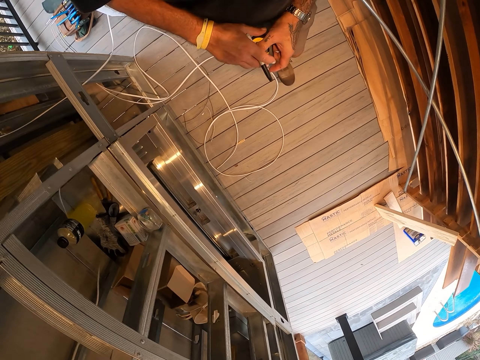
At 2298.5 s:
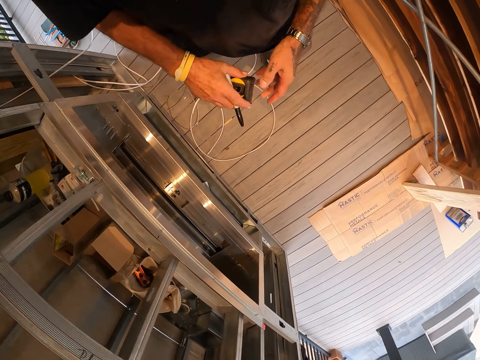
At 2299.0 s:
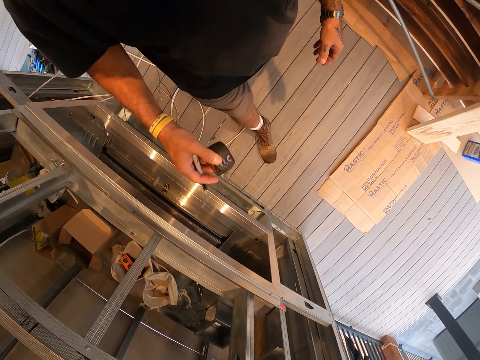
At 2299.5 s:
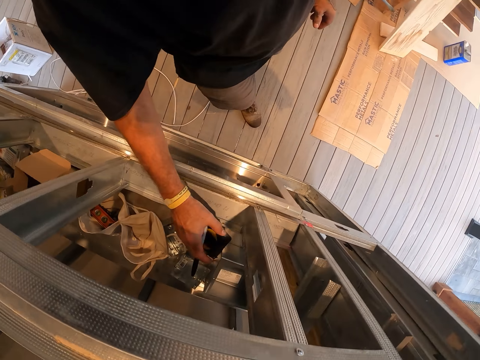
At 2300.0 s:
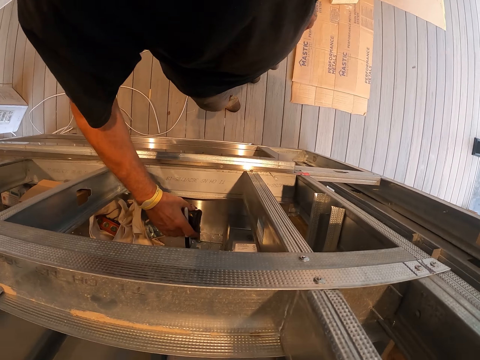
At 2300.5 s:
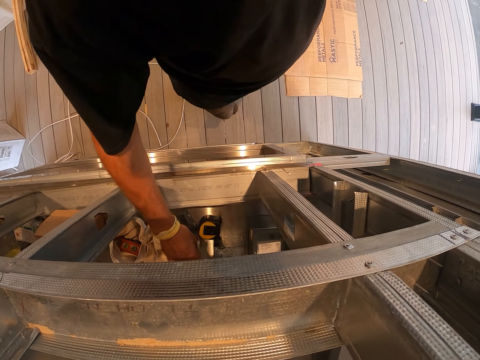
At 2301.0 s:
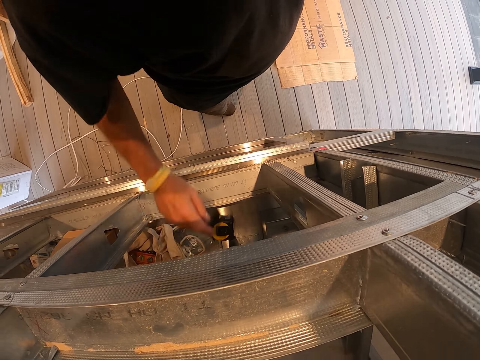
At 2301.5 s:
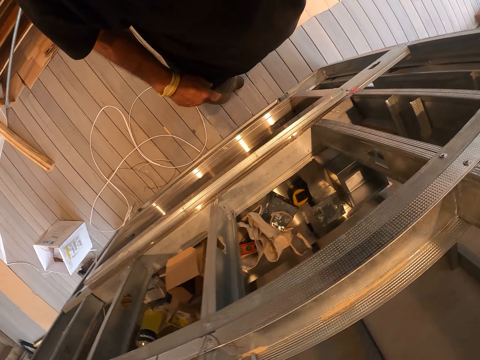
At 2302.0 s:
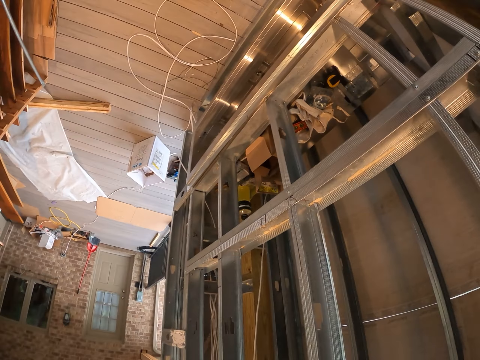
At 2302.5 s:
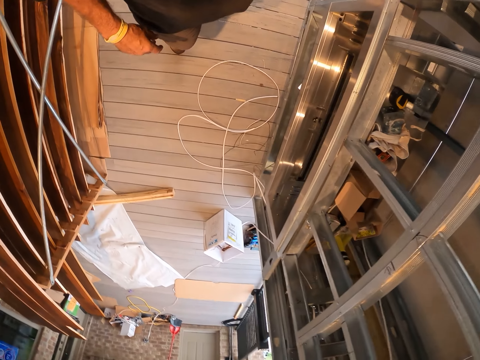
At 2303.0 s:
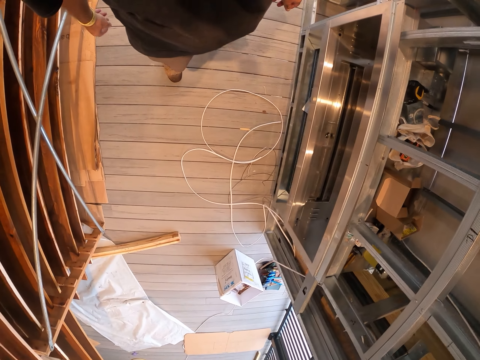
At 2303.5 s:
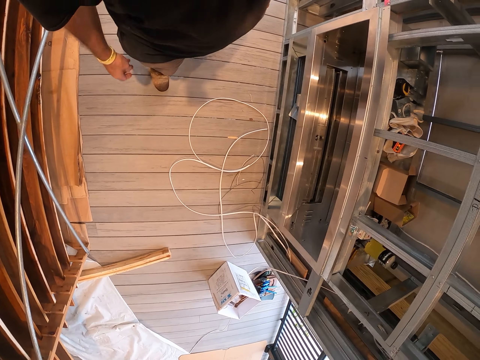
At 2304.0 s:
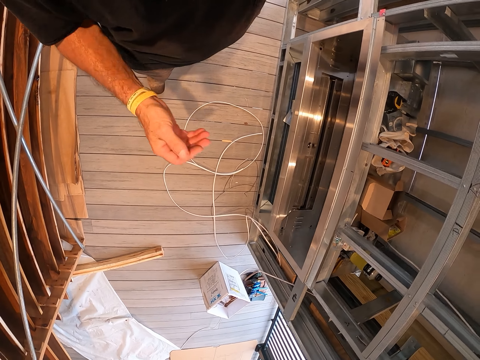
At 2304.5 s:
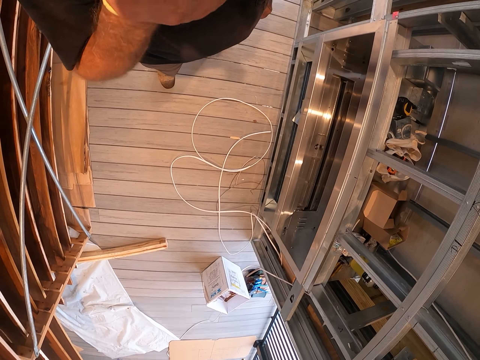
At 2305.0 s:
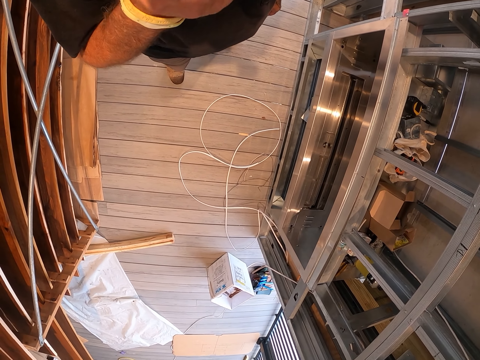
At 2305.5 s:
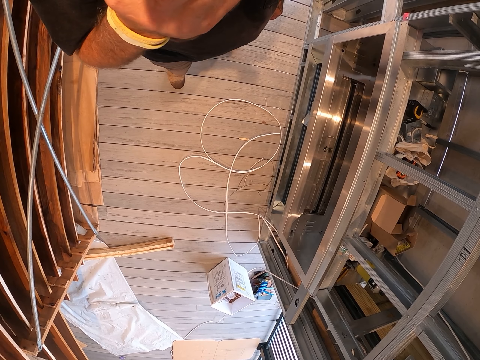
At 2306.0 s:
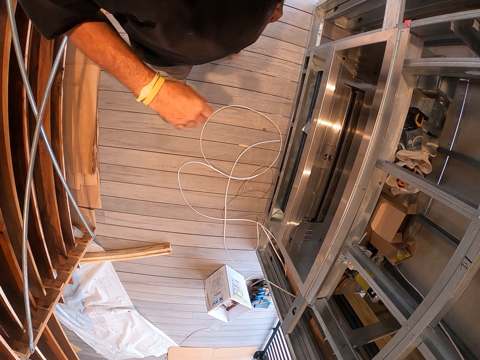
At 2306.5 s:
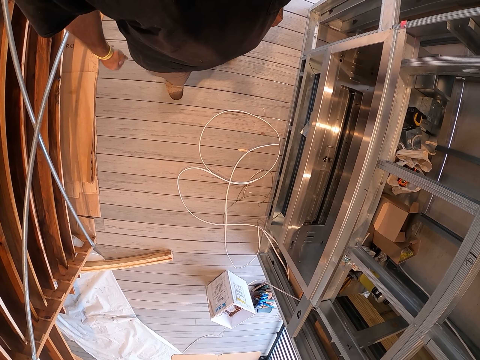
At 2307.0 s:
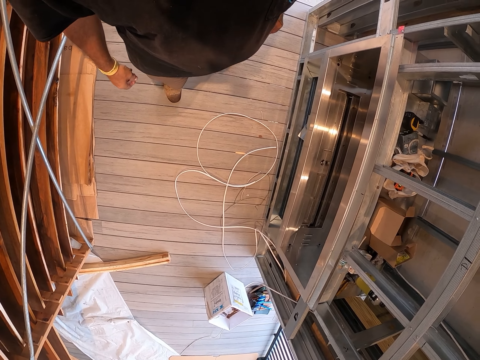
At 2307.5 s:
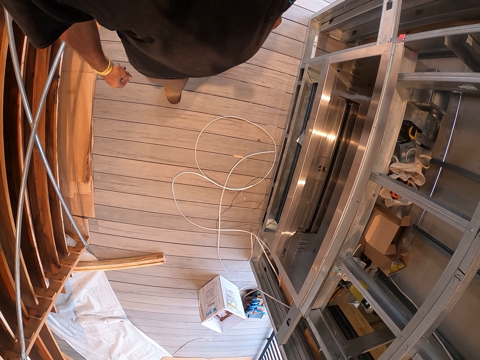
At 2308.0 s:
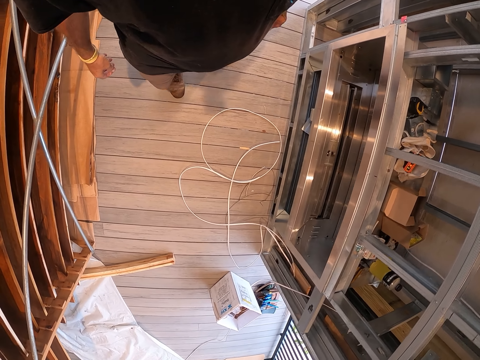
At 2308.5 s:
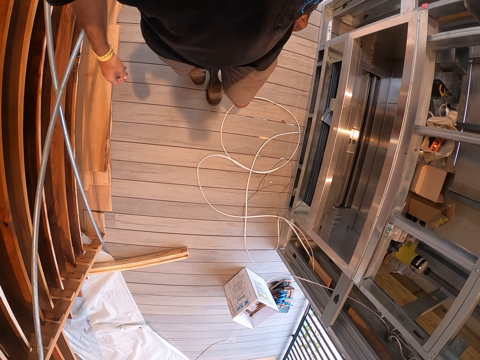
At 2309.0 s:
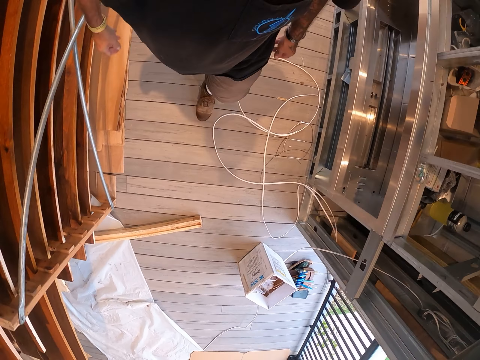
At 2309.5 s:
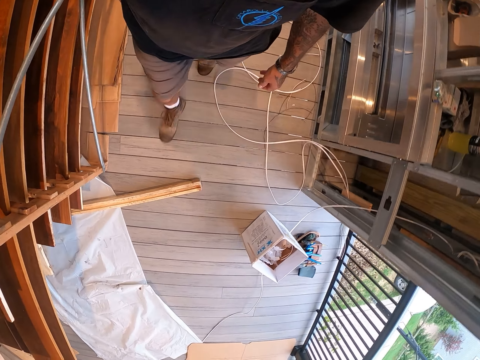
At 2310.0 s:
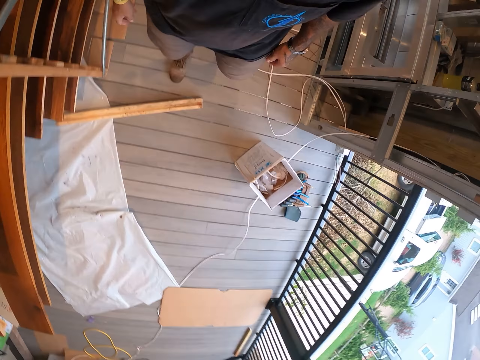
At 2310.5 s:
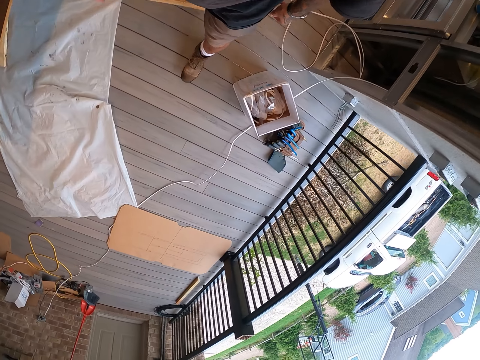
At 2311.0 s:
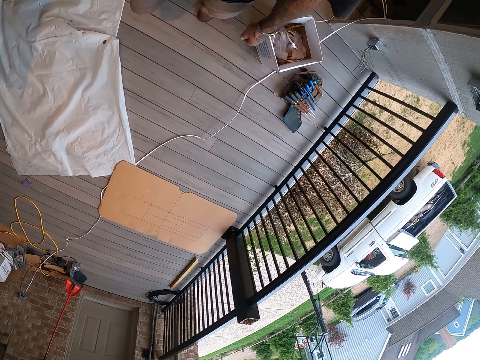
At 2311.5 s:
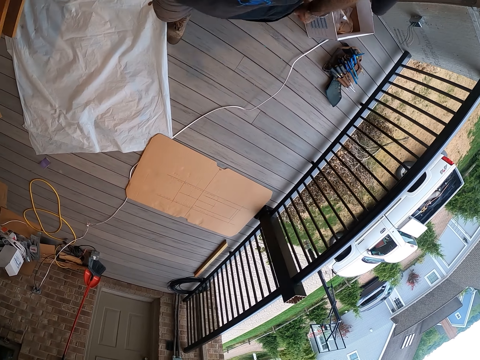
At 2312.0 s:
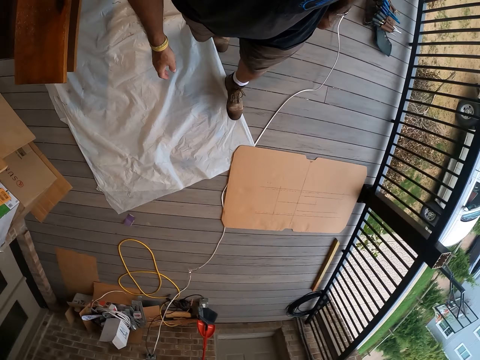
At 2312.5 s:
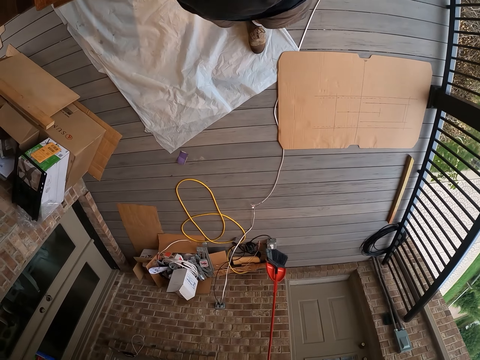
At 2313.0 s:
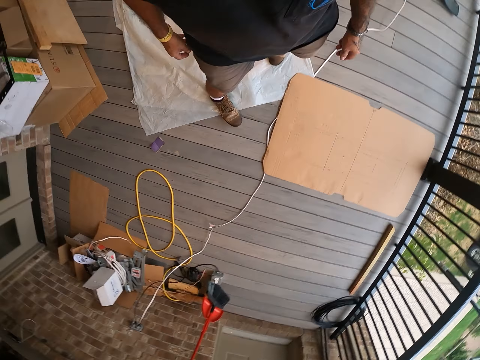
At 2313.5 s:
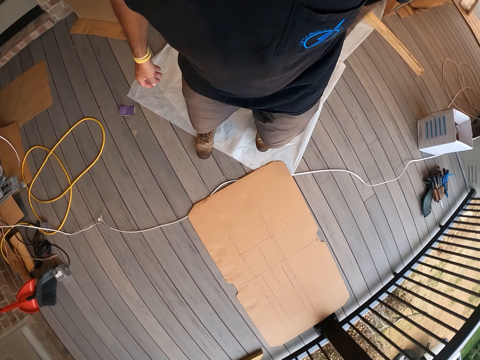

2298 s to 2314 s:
The camera wearer puts the tape measure and the mark pen in the shelf. He looks around the workshop and walks in the room. He touches his face. He stares down at the floor. He walks around the workshop.

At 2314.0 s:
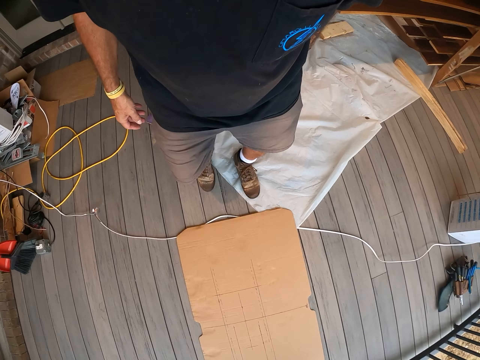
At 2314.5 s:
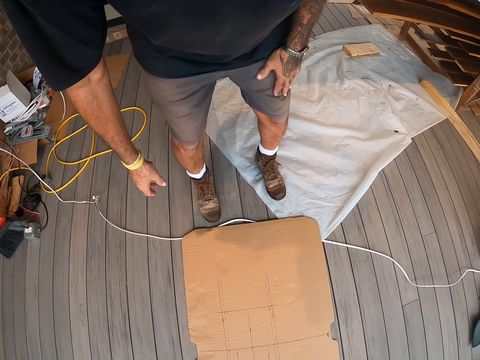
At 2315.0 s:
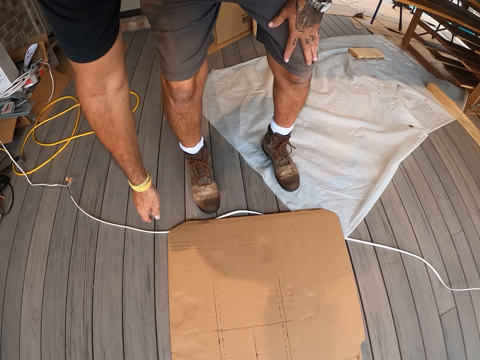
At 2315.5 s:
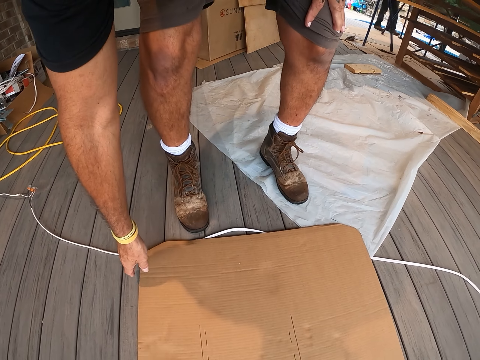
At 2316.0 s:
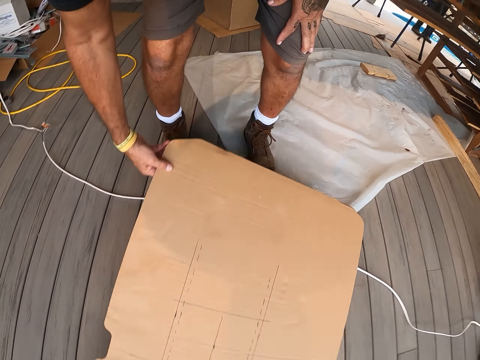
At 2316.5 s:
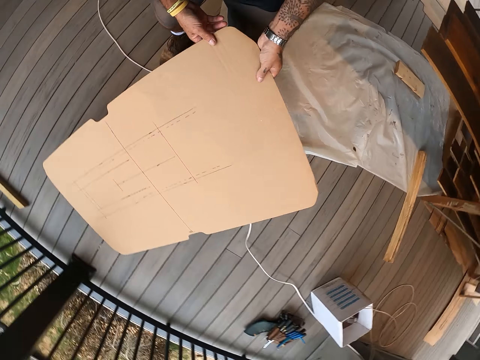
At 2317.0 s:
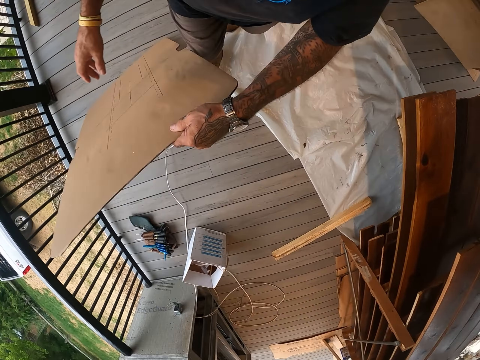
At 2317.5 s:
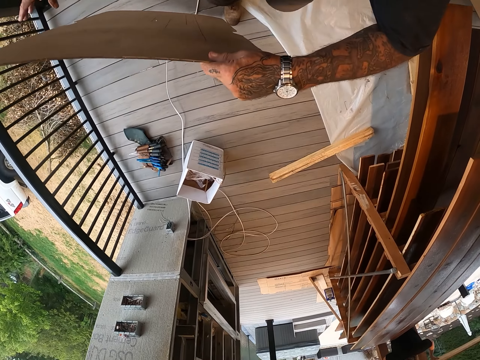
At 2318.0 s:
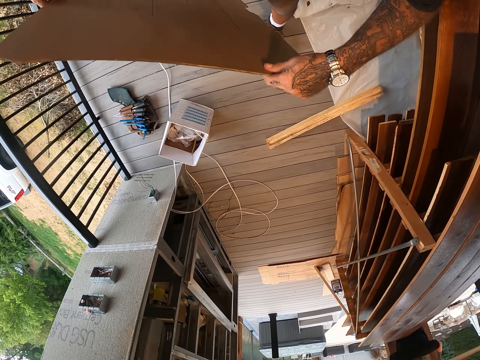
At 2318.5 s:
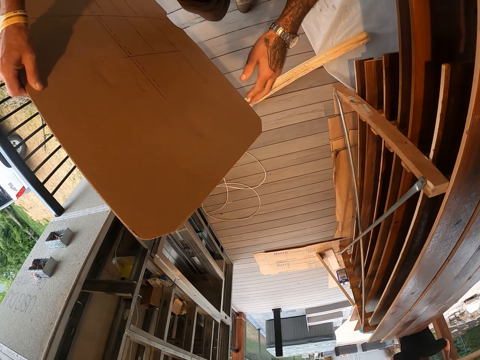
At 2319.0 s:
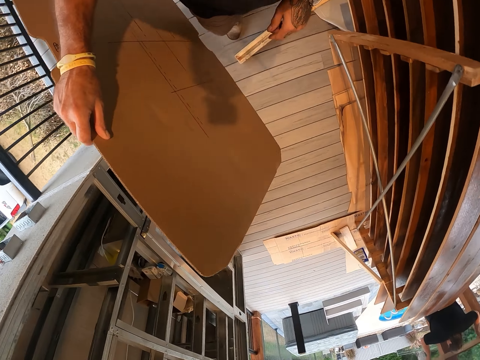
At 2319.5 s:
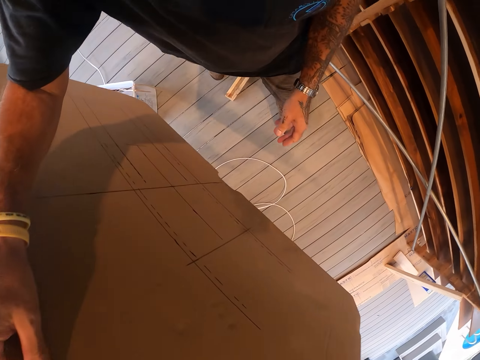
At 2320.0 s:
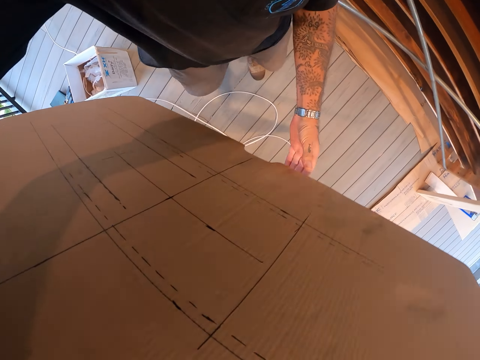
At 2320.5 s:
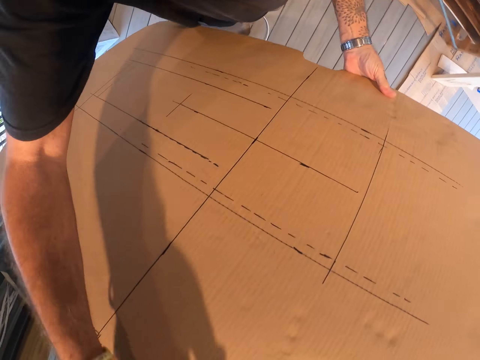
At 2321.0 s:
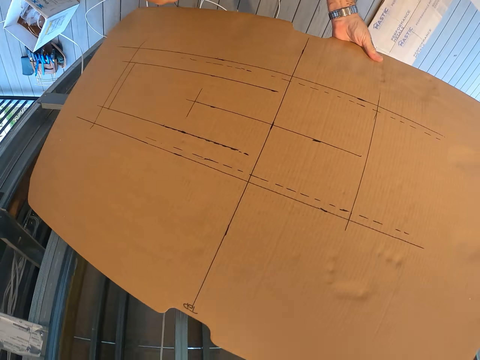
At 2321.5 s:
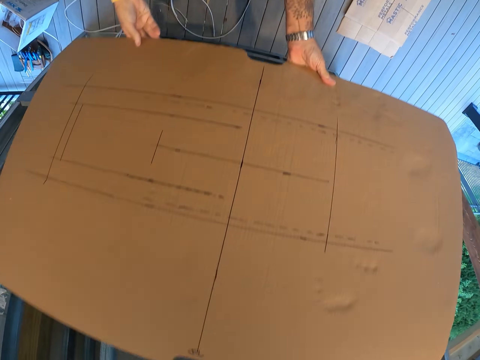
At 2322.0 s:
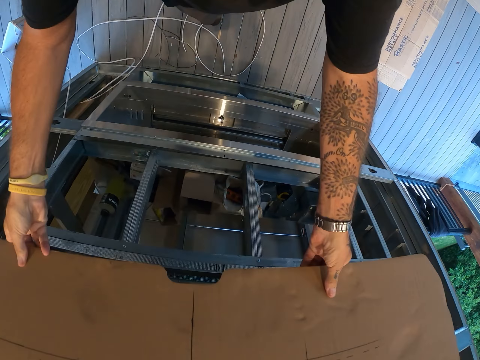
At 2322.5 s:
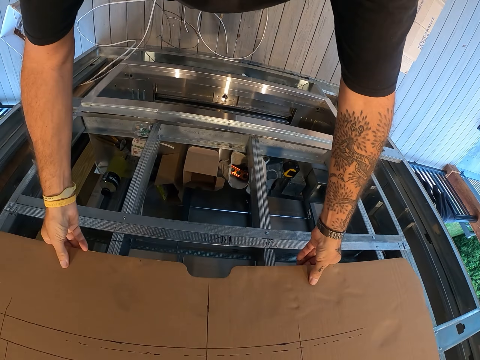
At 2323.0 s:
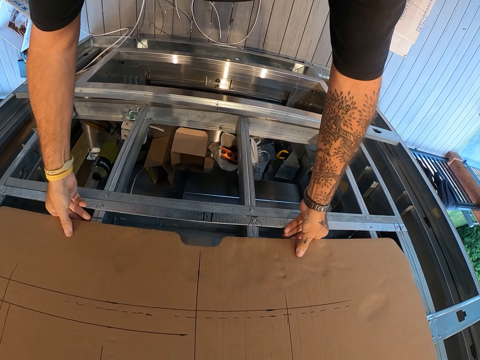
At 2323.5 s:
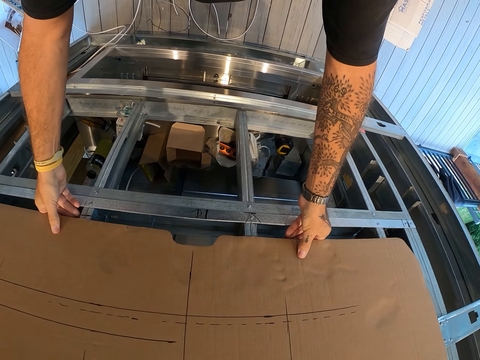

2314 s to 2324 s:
The camera wearer picks up the cardboard or kraft paper from the floor. They walk around the workshop. They hold the cardboard on the shelf. They put the kraft paper on the cabinet. They stare at the cardboard on the shelf.
